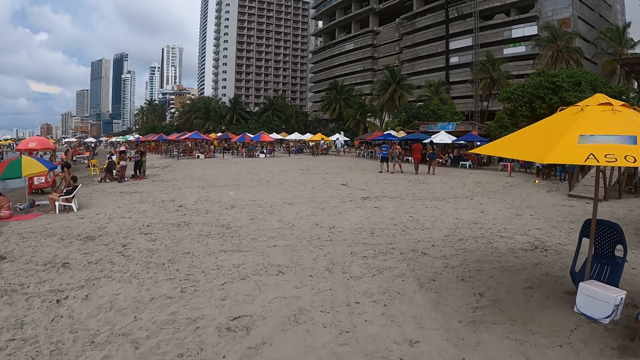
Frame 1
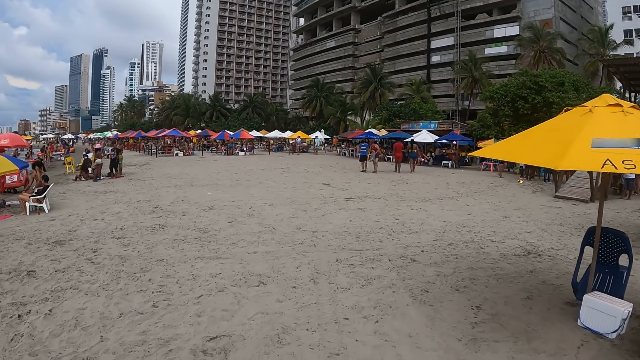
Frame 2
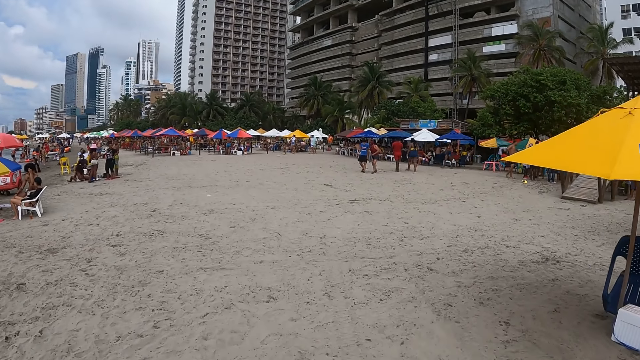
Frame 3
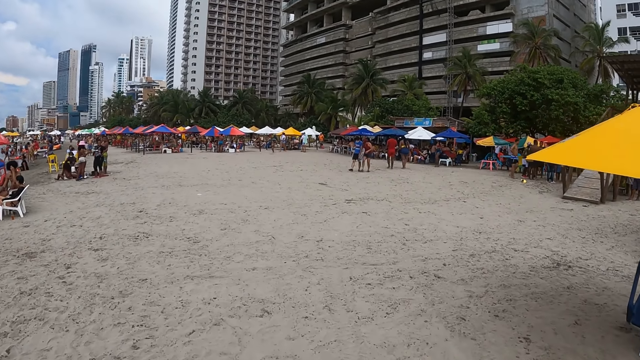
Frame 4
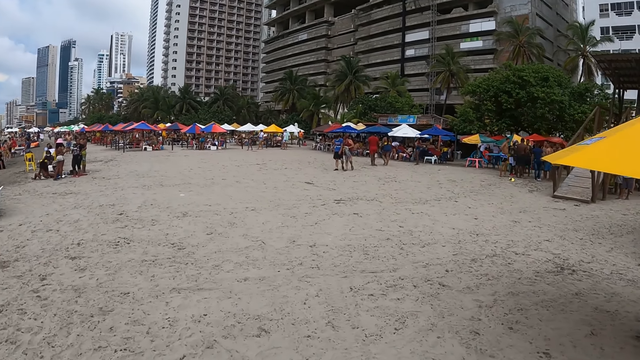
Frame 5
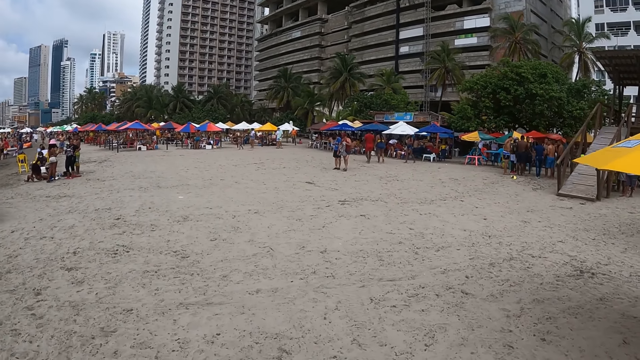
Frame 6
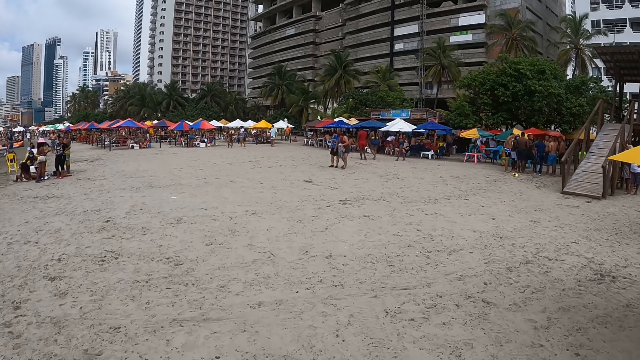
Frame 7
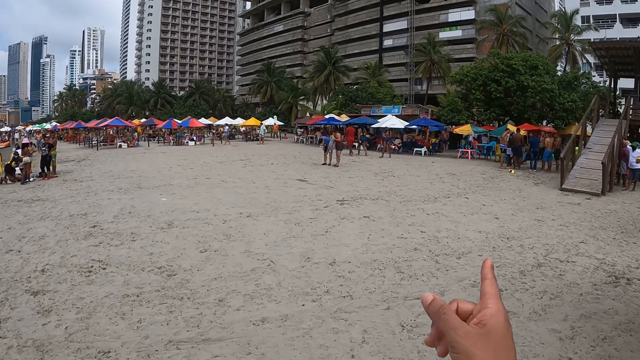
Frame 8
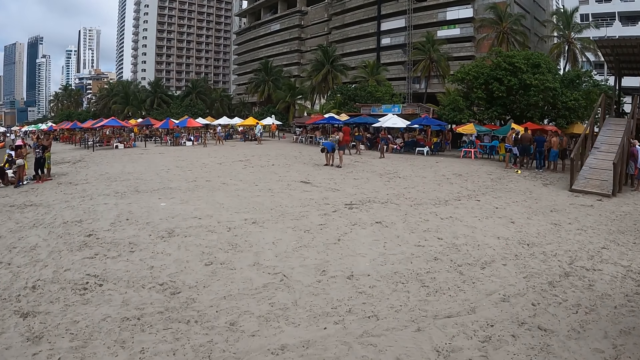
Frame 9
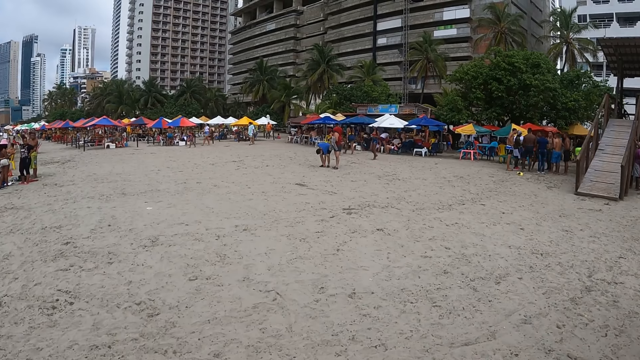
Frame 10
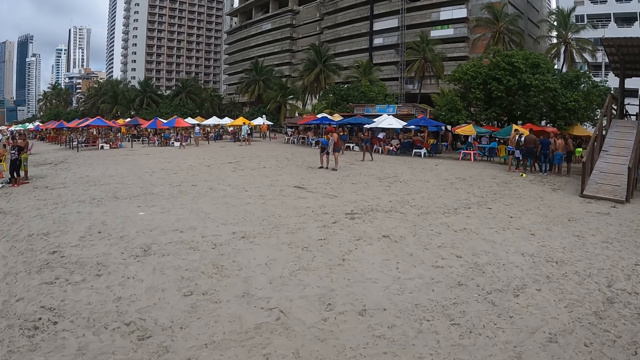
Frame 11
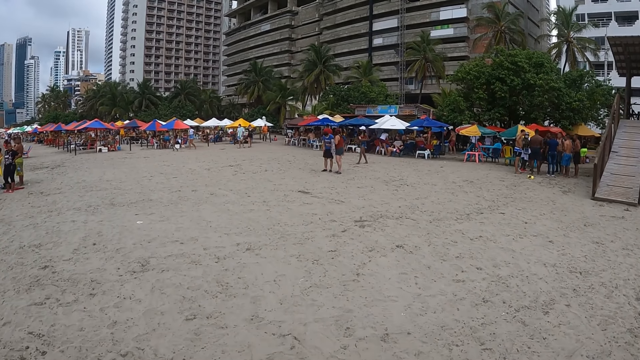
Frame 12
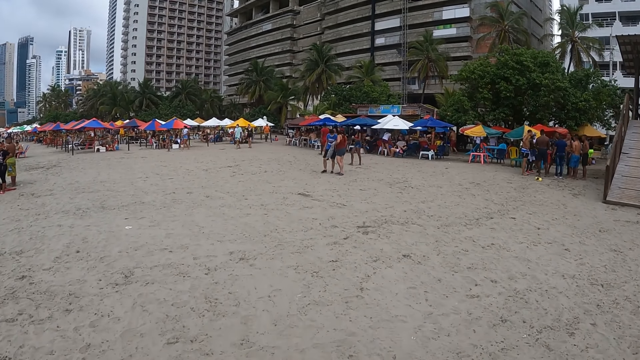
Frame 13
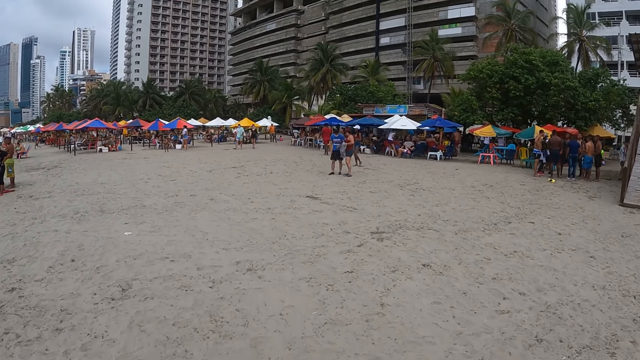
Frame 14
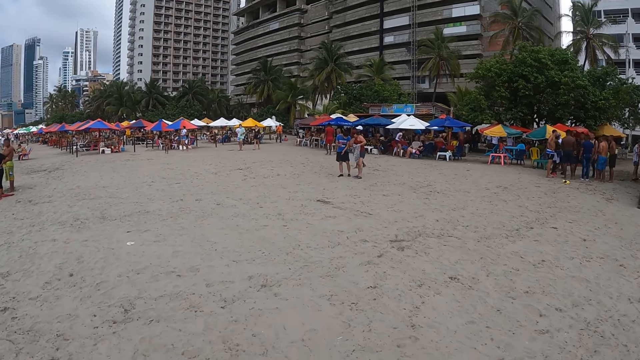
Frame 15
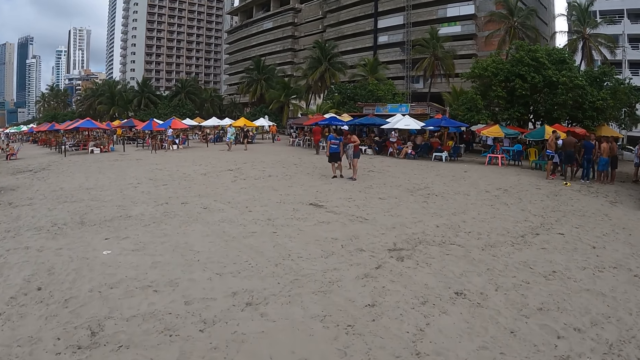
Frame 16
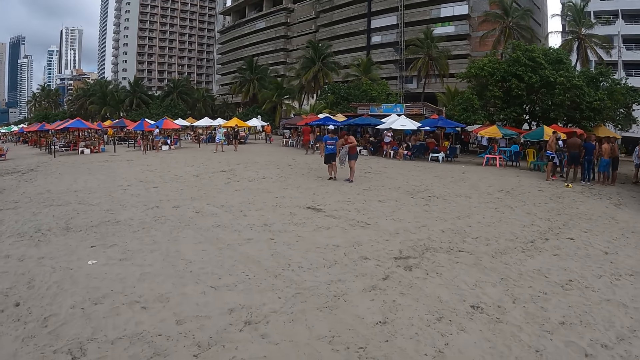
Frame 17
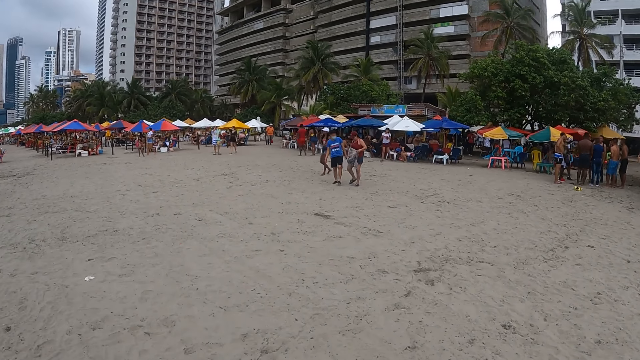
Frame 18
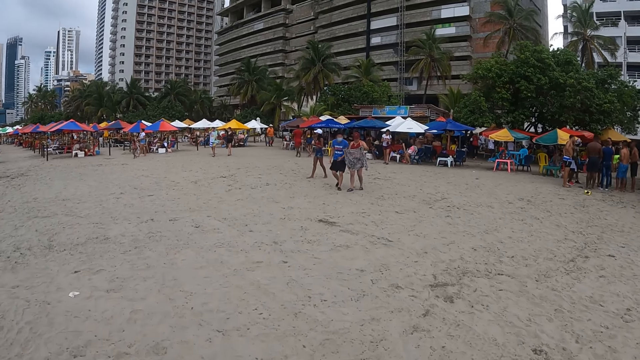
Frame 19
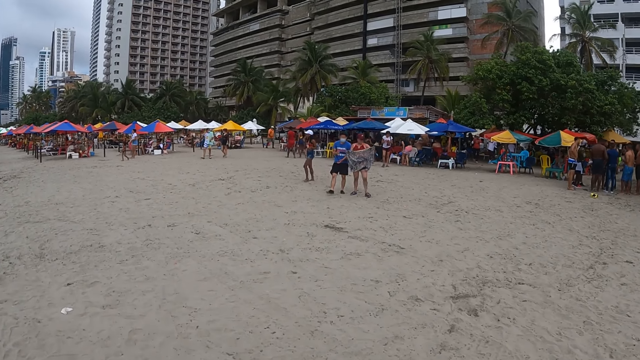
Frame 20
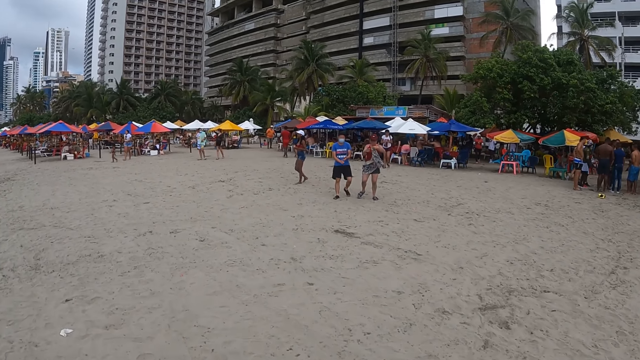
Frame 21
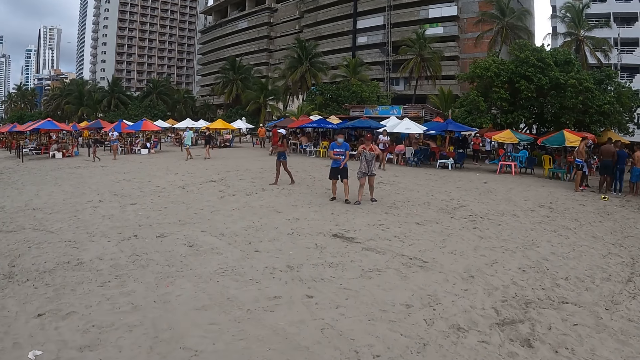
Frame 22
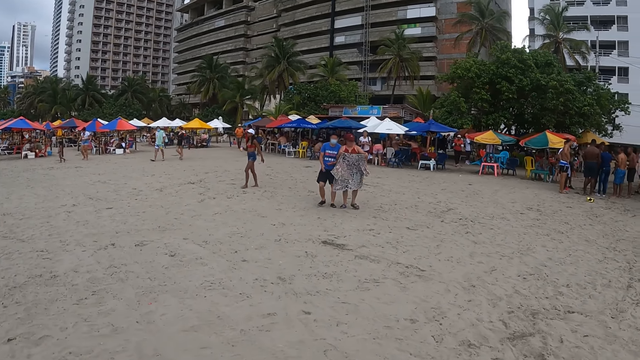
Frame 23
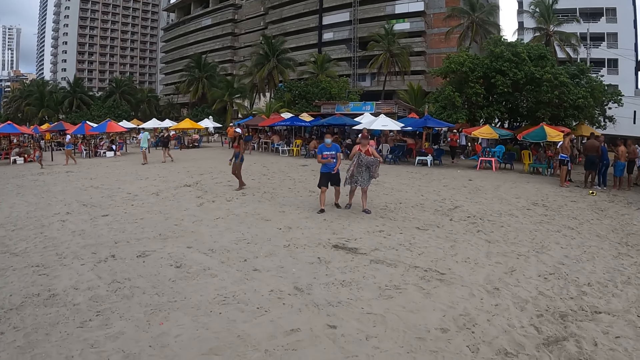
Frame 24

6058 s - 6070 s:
The camera wearer walks around. They point. They walk around.

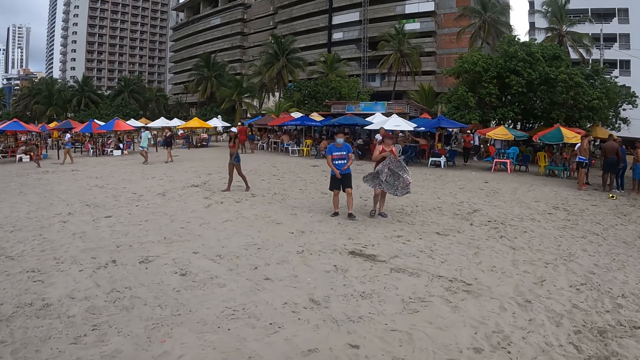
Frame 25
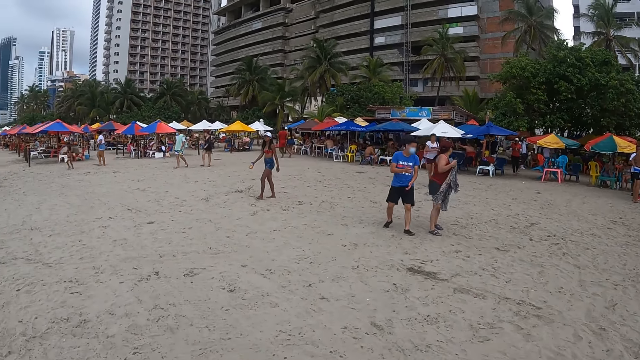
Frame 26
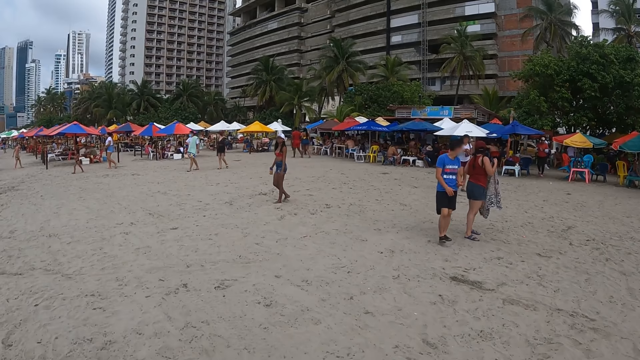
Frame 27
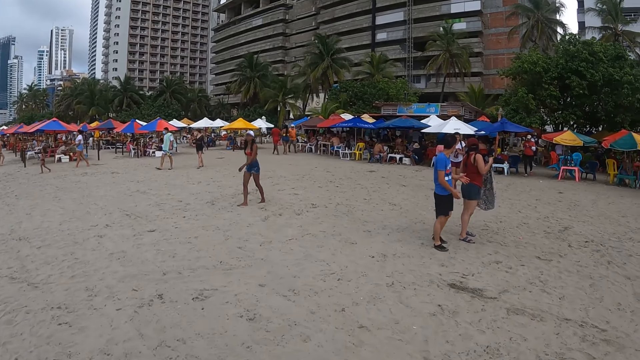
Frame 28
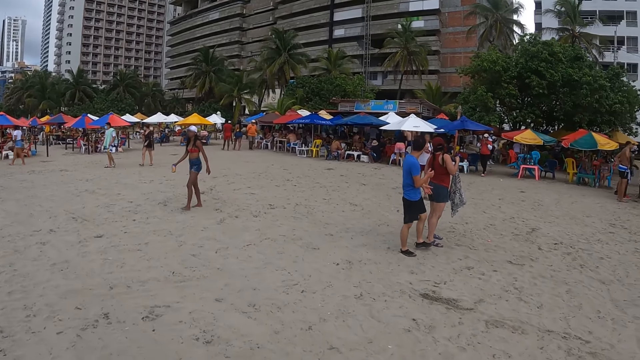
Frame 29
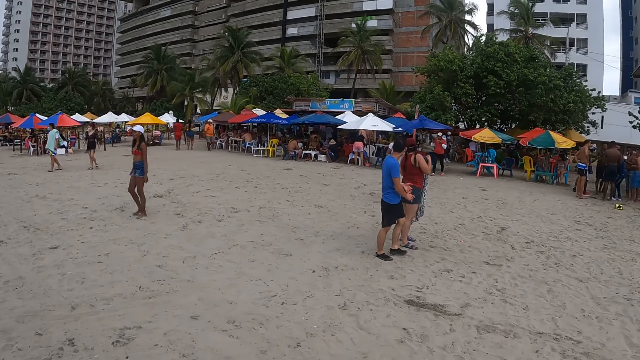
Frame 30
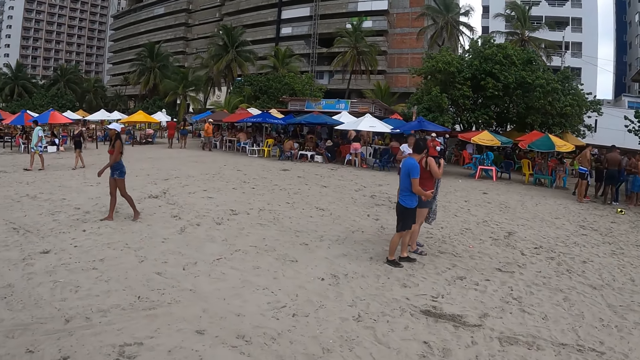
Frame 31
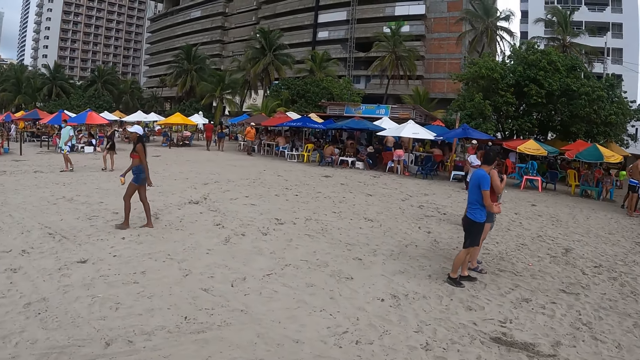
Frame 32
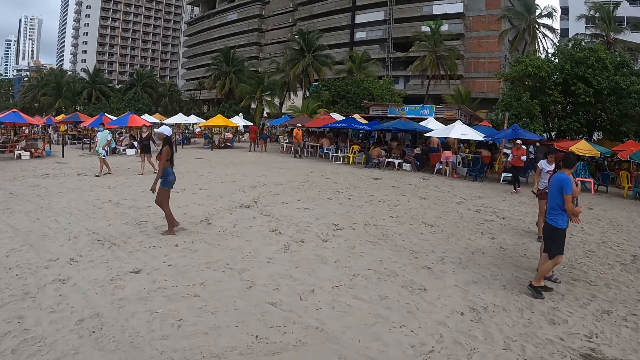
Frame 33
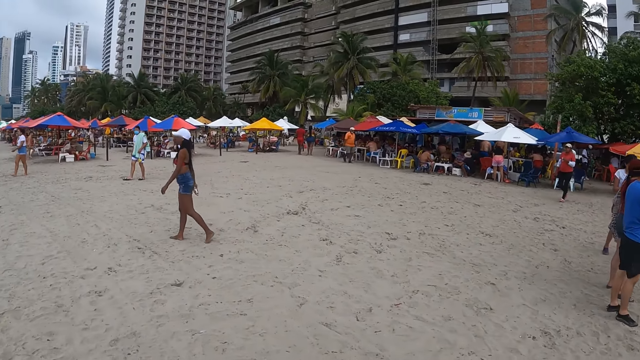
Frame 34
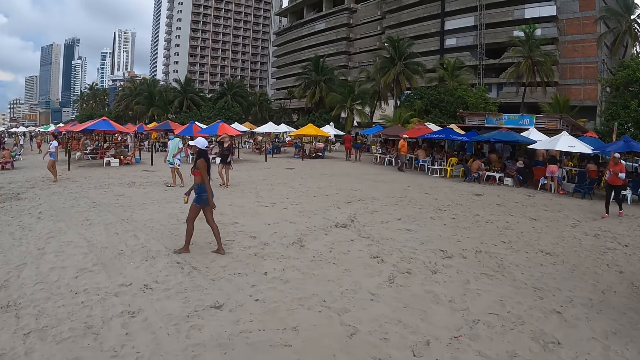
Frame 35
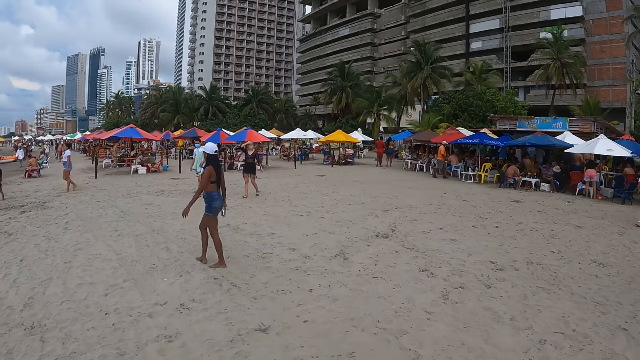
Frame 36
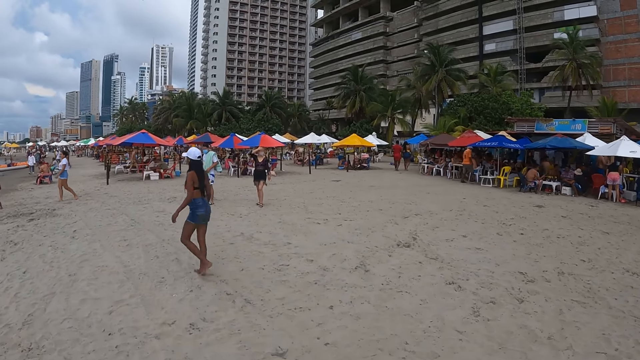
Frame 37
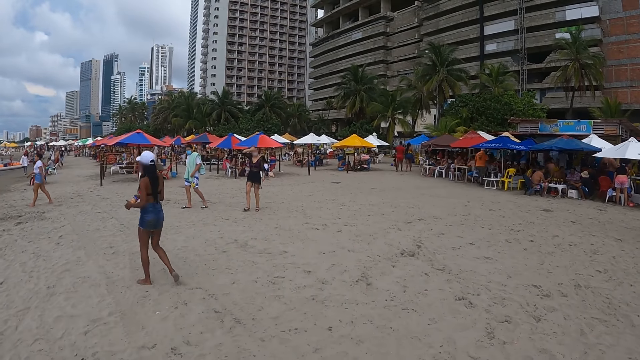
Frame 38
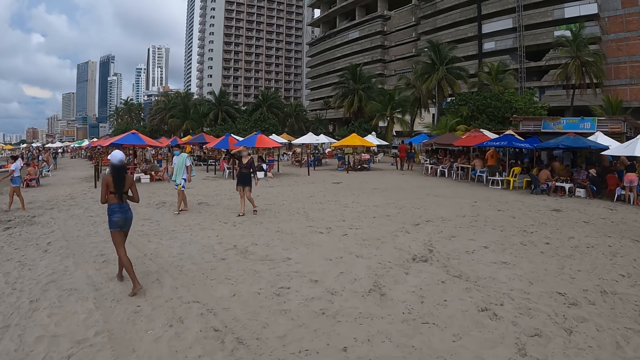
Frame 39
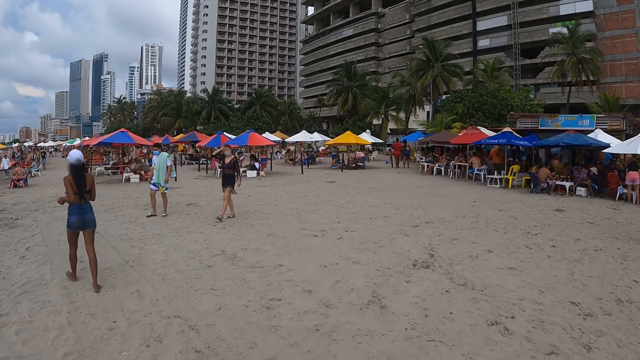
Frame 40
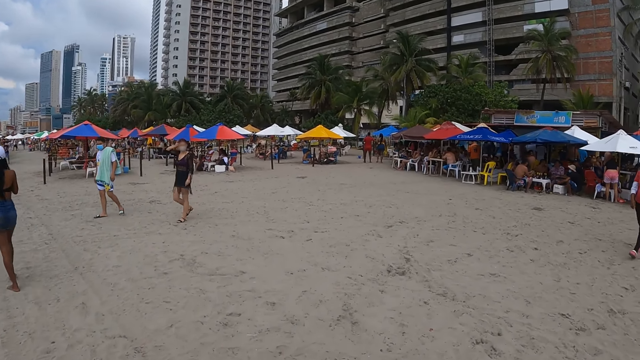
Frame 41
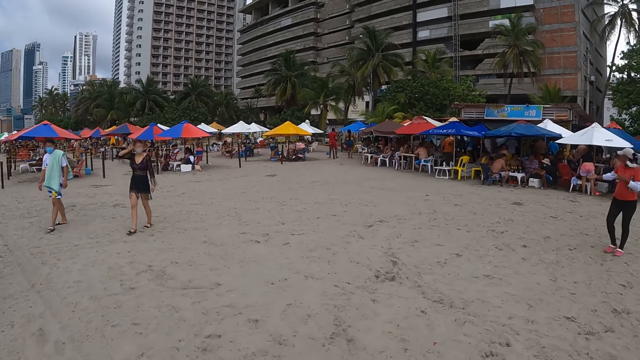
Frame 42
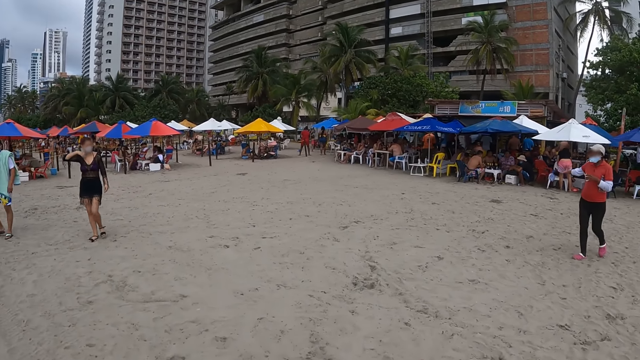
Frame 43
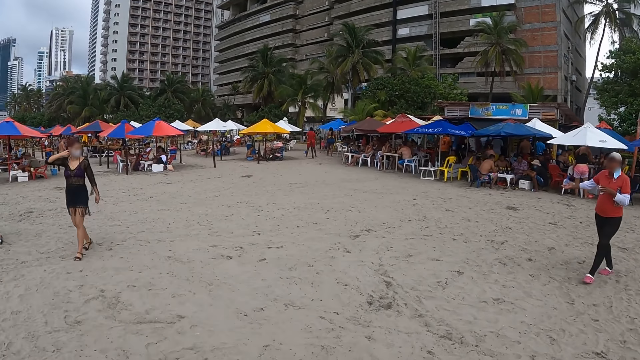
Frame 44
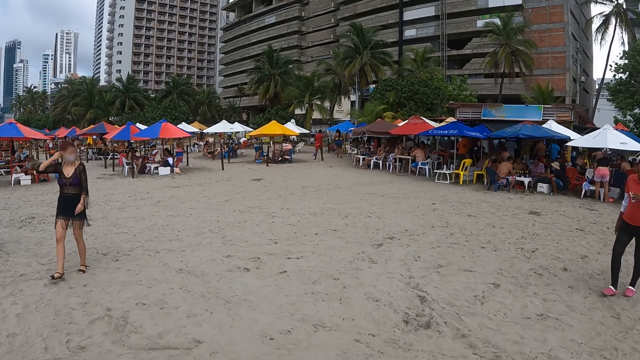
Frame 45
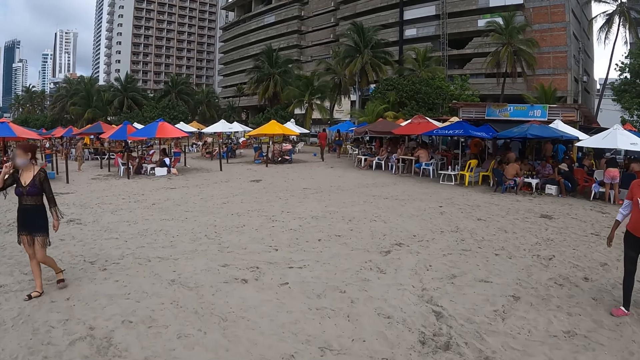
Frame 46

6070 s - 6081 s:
The camera wearer looks around. They walk around.
